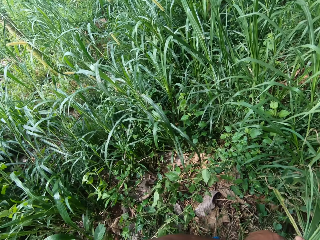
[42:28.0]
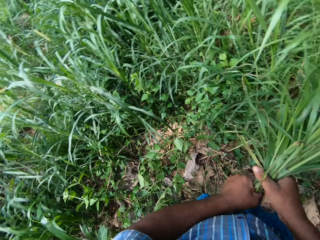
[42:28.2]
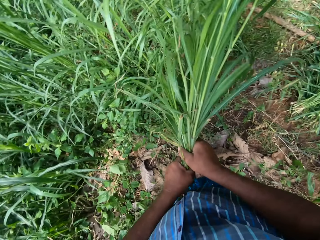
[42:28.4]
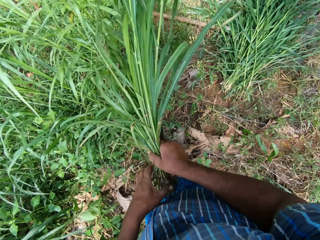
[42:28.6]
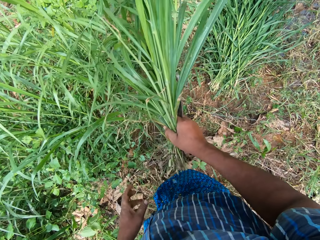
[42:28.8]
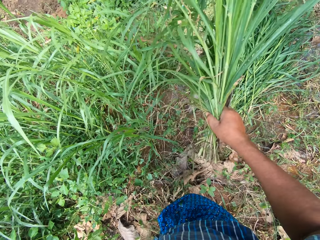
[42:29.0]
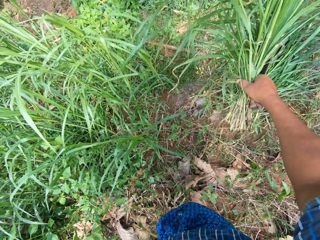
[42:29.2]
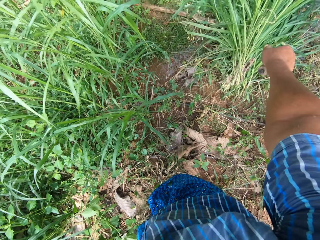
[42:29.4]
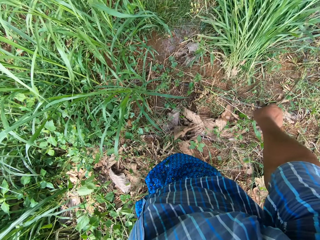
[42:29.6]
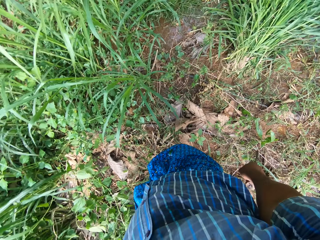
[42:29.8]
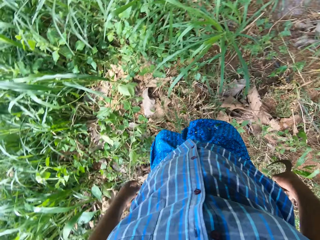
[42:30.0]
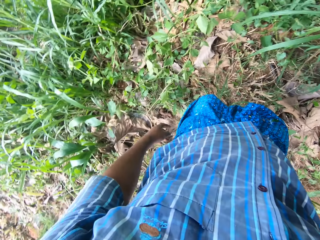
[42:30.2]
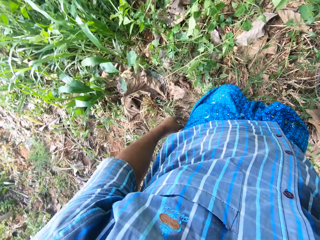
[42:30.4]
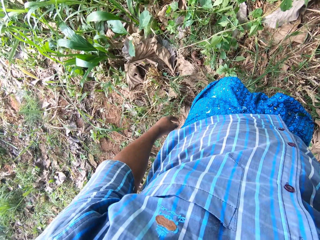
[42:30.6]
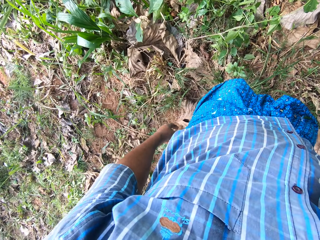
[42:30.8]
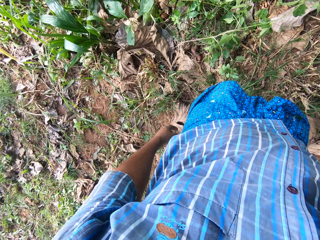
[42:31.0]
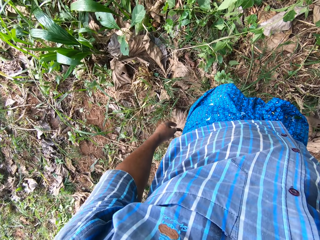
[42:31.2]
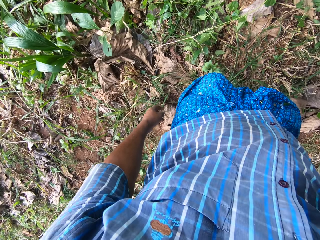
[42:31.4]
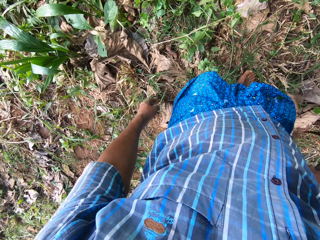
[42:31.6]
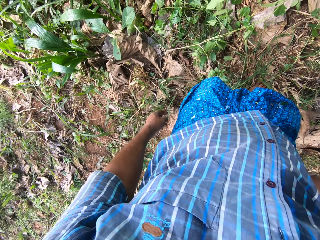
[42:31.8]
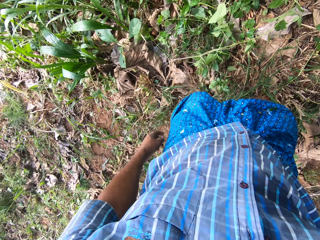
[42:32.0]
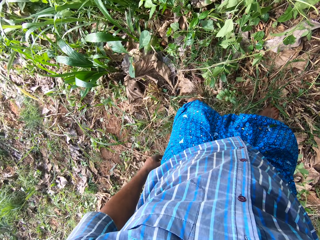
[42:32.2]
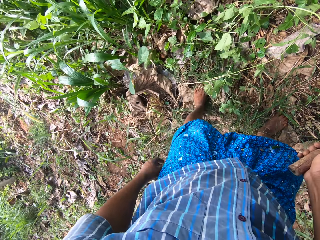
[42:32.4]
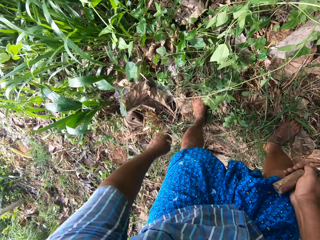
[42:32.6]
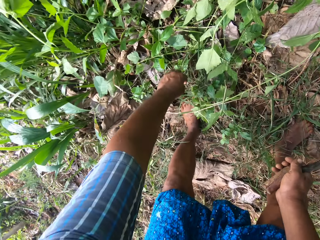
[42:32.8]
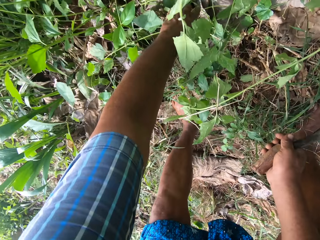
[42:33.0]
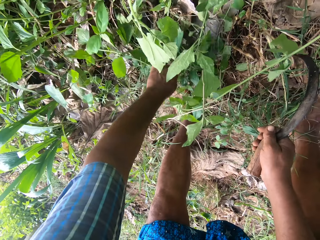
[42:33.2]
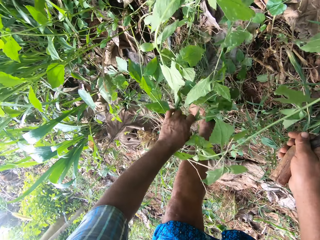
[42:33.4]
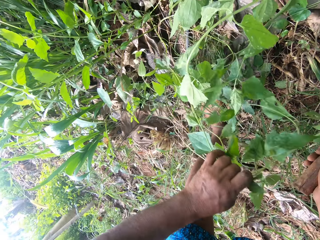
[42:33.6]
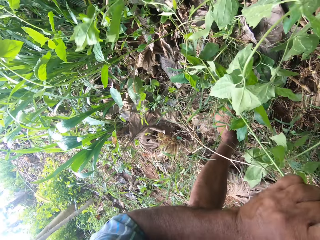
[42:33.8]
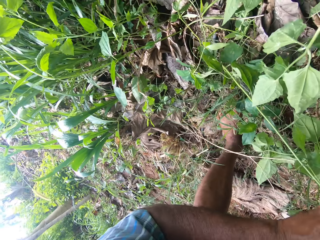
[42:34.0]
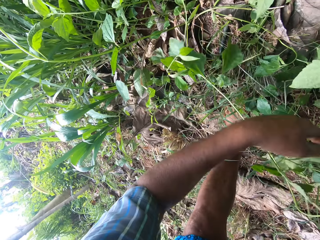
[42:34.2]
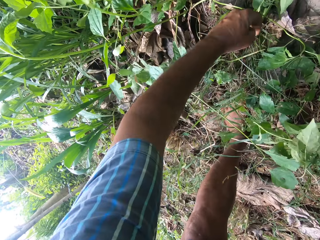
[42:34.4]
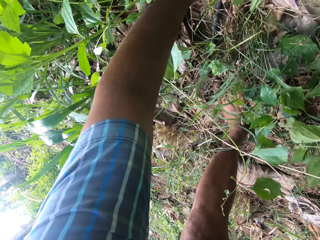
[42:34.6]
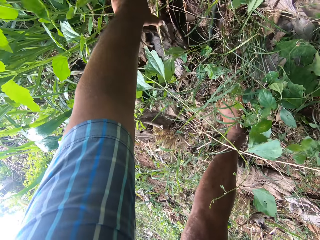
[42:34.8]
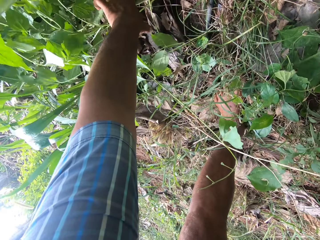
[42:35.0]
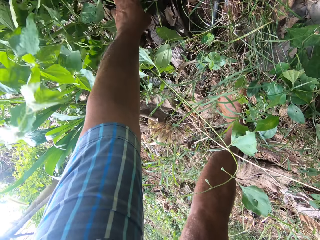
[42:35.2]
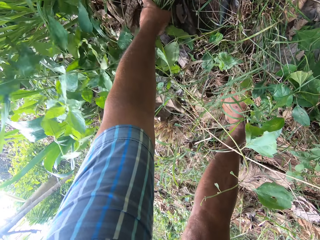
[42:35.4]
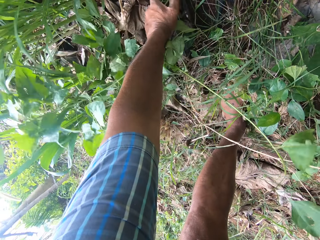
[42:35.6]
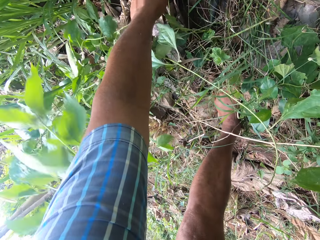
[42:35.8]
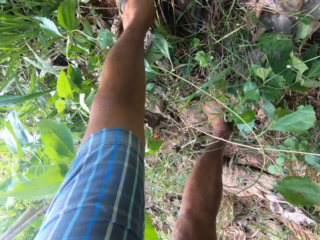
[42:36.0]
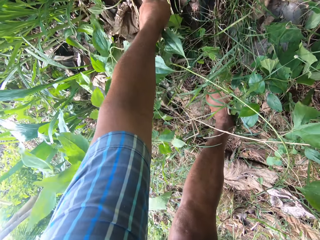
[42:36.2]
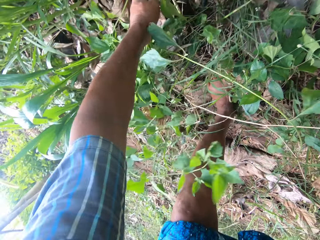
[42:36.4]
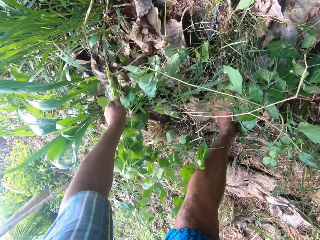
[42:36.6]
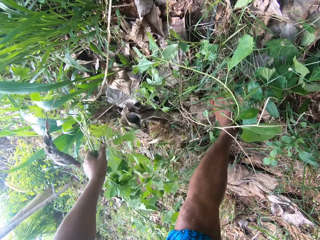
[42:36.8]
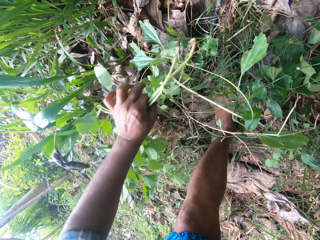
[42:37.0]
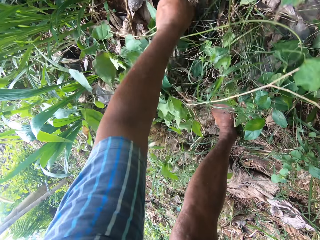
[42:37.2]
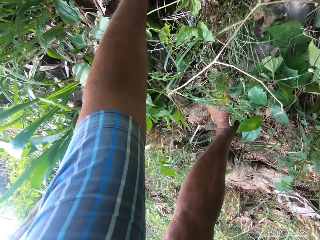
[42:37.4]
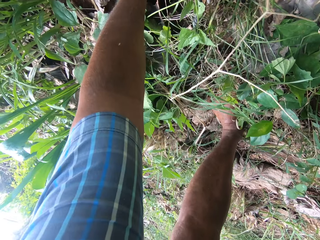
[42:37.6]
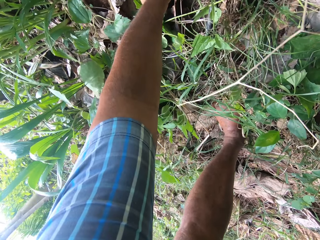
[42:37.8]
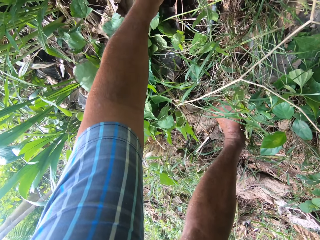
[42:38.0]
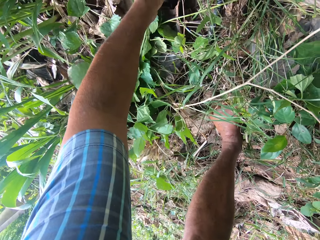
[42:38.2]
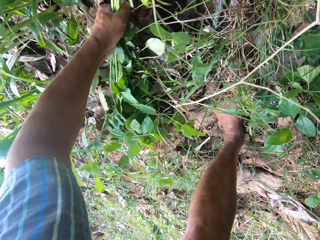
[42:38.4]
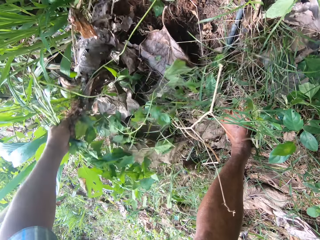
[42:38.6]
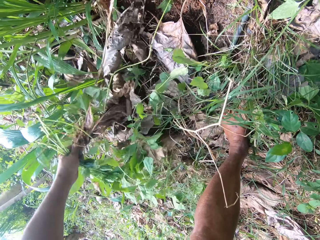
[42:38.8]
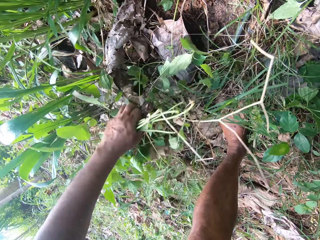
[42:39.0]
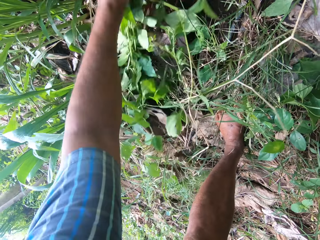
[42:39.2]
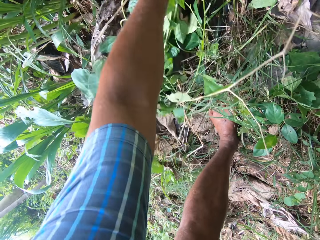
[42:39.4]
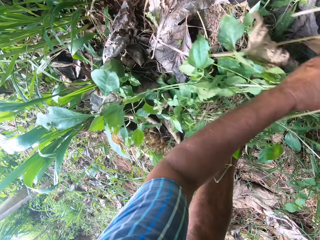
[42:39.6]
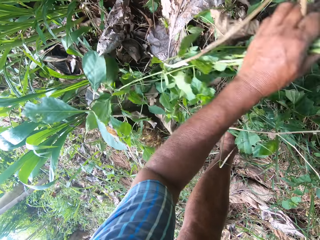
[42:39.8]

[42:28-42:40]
The camera wearer drops the napier grass on the floor. He uproots plants with his hands.

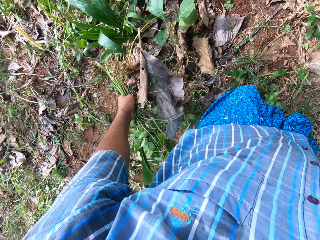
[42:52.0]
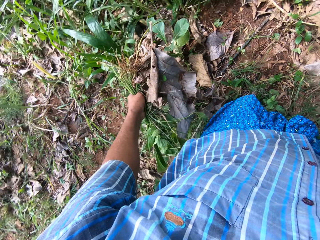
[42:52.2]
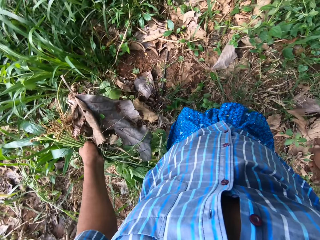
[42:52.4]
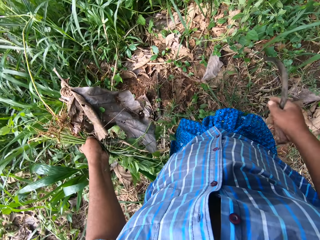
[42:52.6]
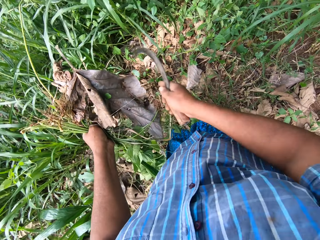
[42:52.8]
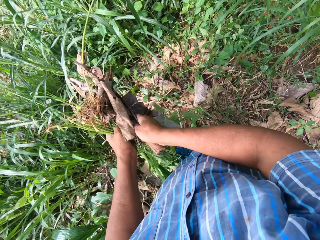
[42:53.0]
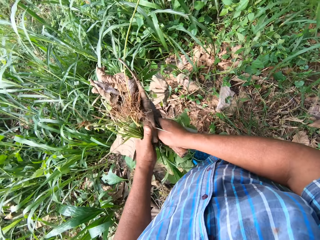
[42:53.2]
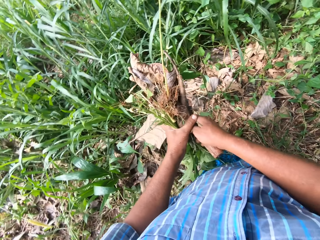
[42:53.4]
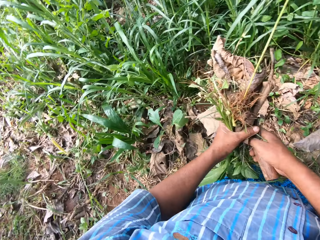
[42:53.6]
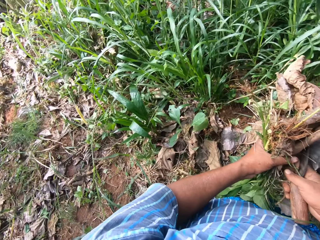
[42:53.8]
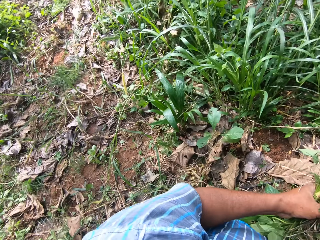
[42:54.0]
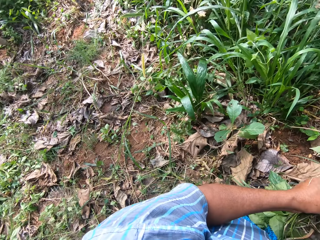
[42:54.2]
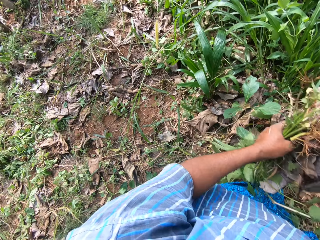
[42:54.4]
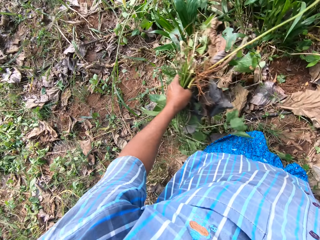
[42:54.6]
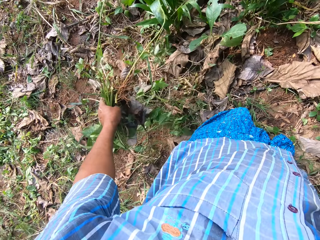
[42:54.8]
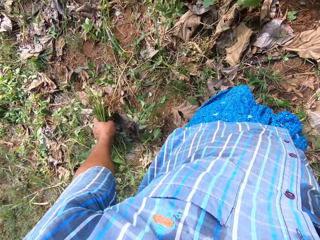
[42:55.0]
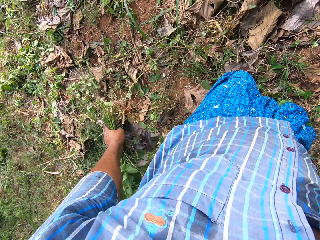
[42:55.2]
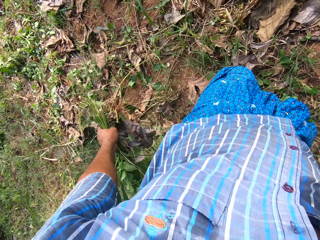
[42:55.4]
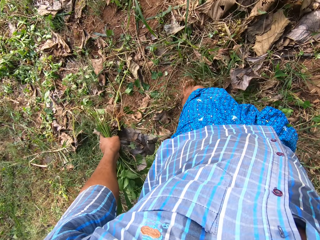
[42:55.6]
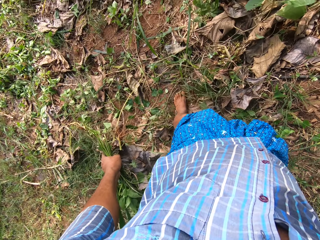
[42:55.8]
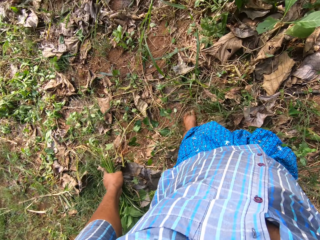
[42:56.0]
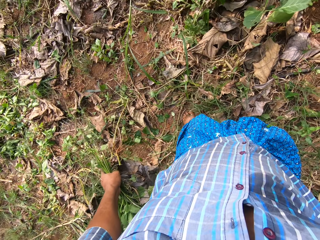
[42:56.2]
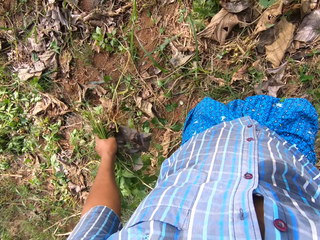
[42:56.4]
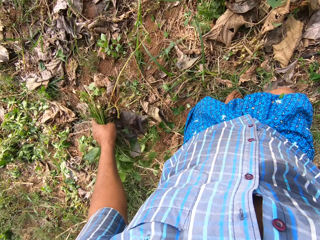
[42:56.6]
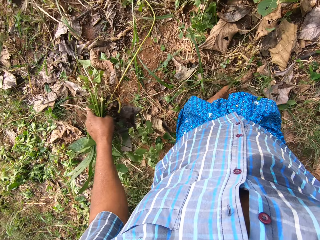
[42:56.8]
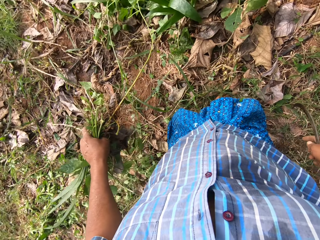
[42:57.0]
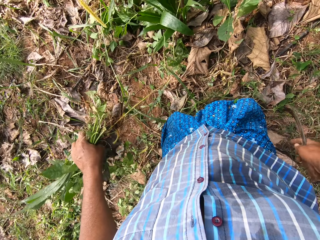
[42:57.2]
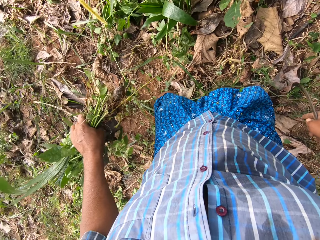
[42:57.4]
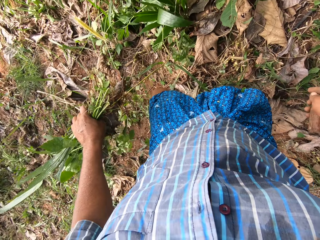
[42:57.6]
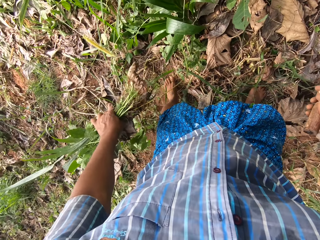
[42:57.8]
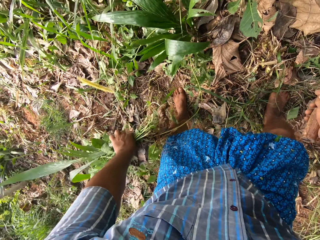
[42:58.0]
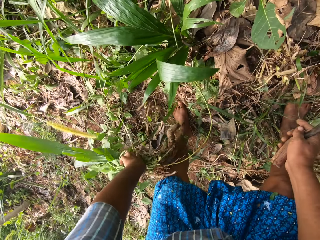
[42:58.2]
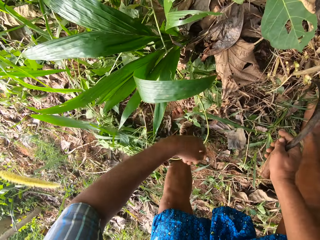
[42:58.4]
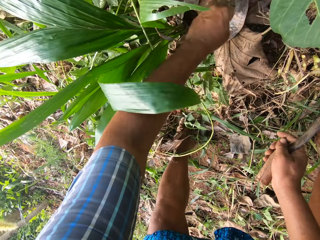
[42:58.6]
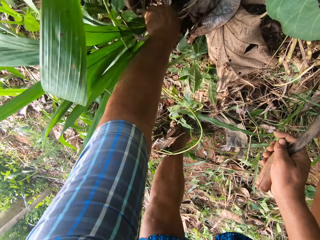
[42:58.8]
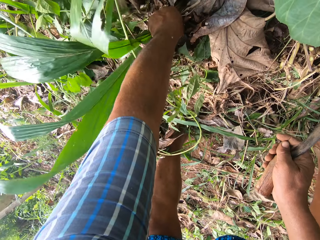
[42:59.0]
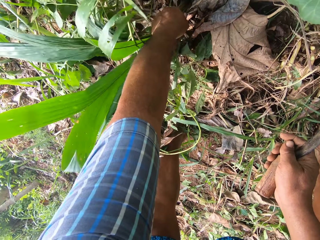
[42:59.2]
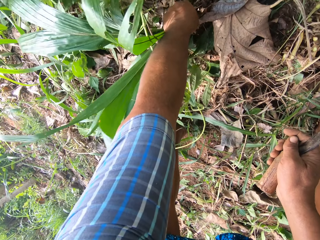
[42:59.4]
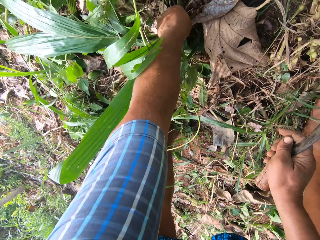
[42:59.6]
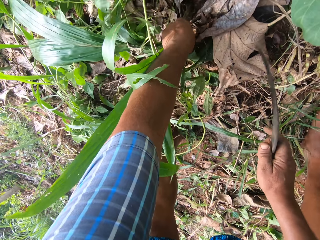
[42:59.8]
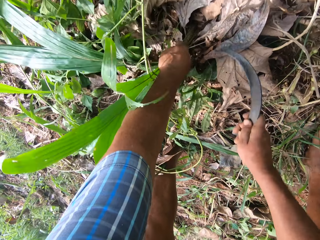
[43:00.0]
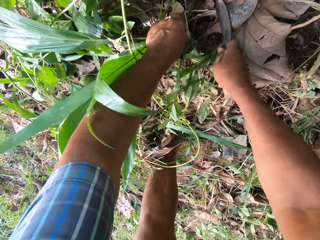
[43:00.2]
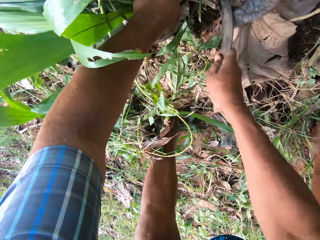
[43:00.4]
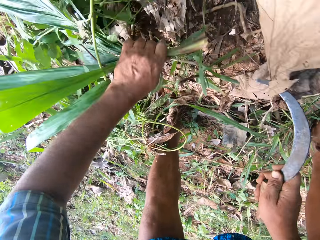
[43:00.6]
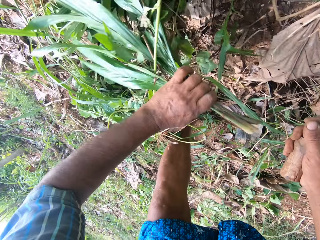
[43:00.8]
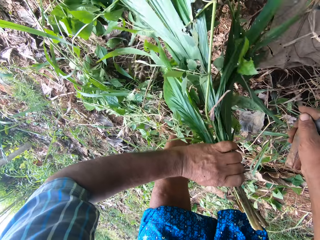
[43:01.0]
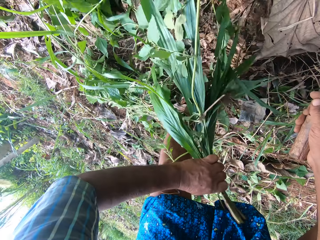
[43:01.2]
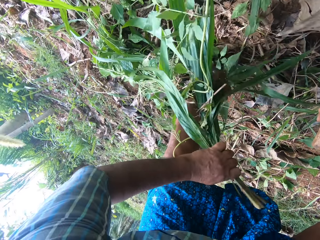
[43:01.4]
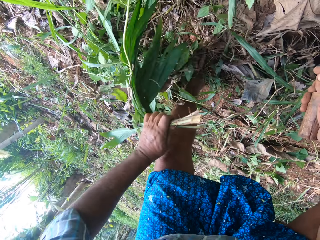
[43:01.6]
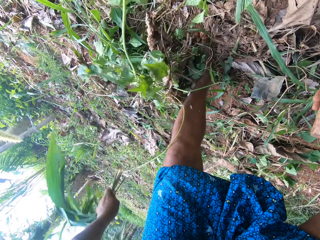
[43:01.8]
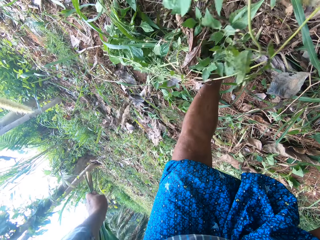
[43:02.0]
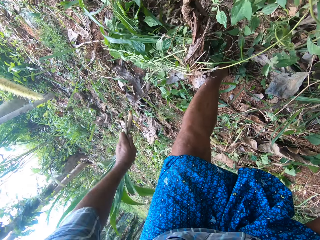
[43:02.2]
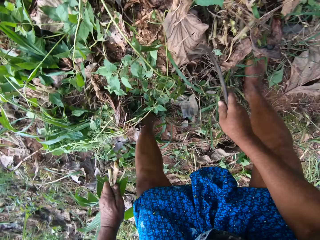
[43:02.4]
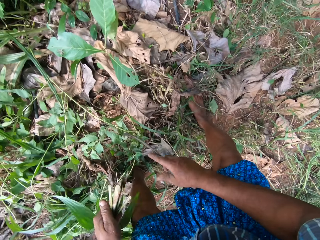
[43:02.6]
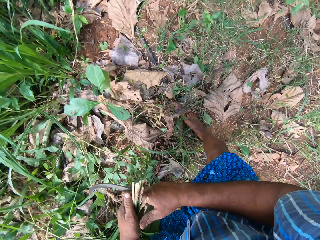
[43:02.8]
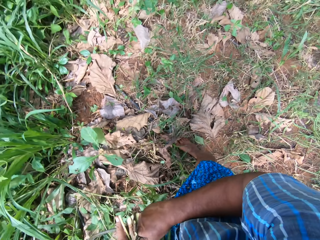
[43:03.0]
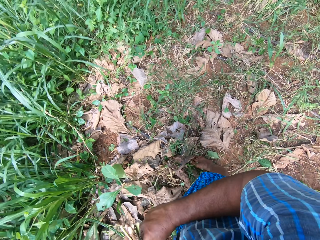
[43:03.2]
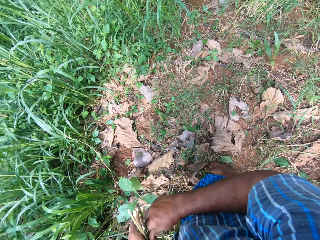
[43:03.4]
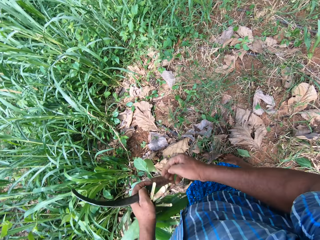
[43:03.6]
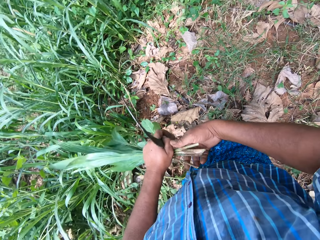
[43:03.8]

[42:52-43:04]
The camera wearer holds a weed. They walk and drop the plants on the floor. They cut the napier grass with the sickle.
